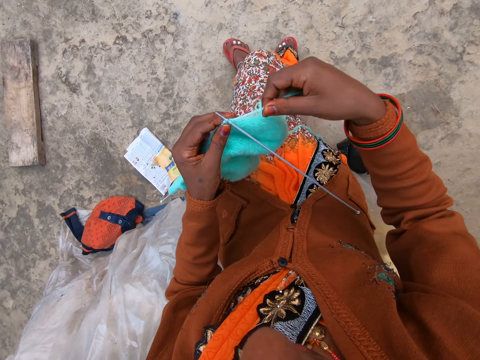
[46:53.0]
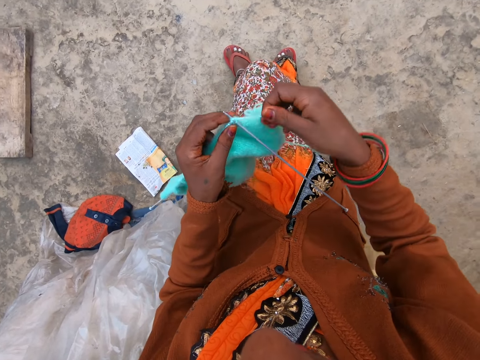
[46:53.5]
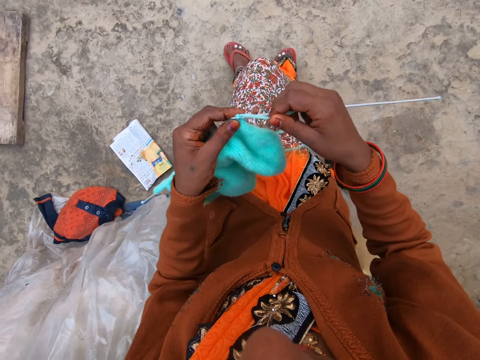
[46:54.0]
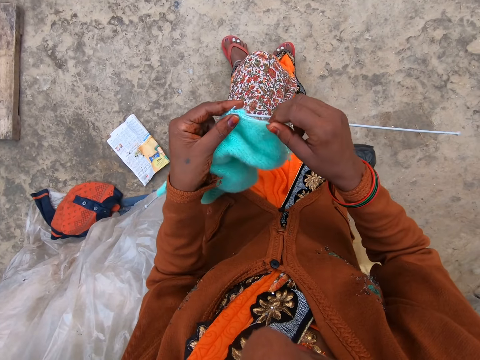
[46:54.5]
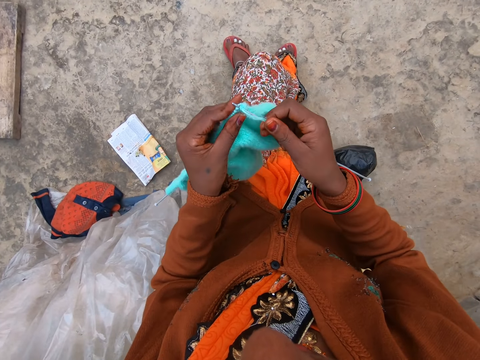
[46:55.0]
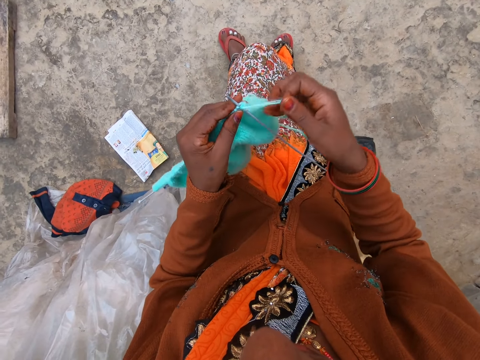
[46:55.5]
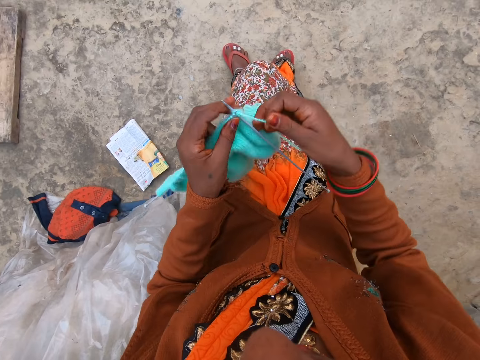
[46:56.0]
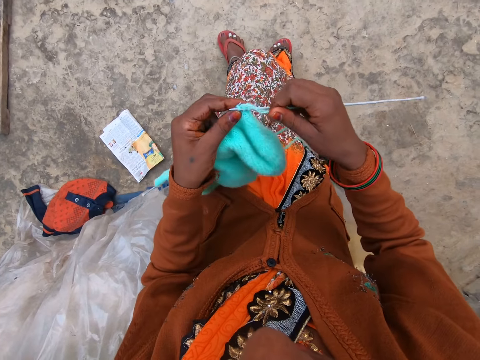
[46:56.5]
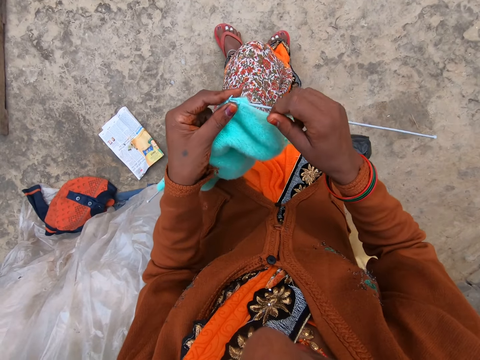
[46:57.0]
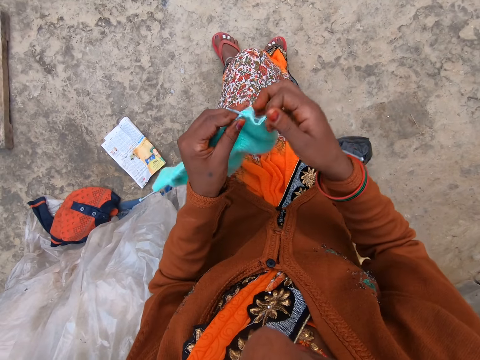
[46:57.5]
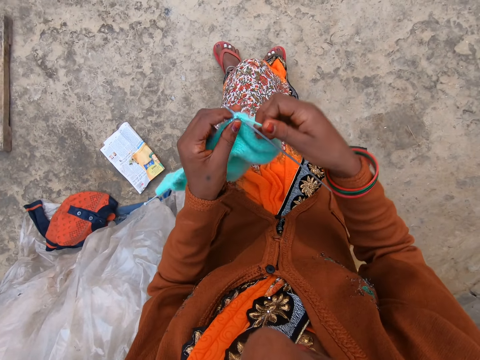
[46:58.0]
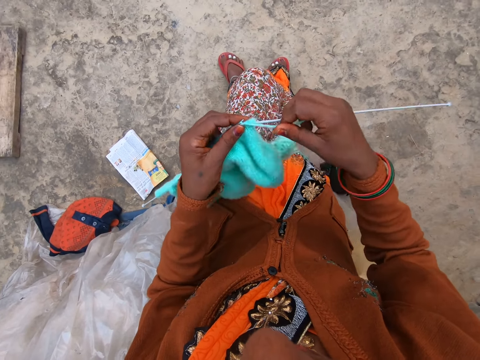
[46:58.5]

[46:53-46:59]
The camera wearer knits.

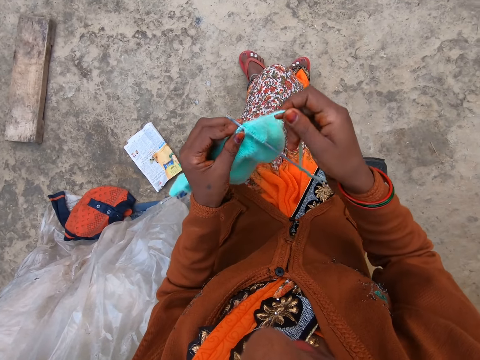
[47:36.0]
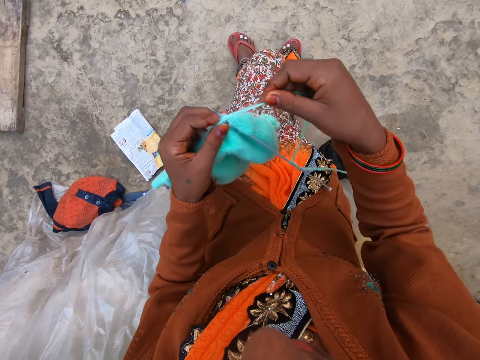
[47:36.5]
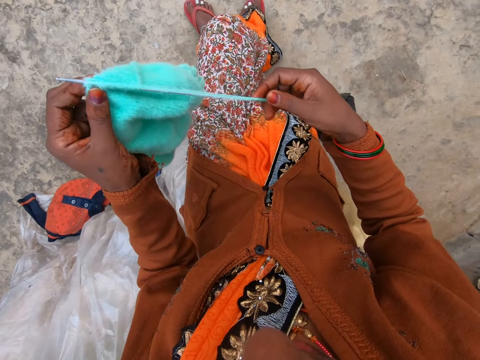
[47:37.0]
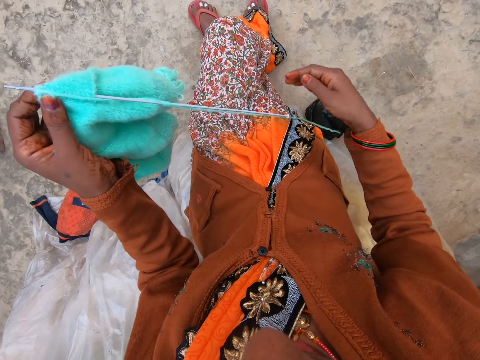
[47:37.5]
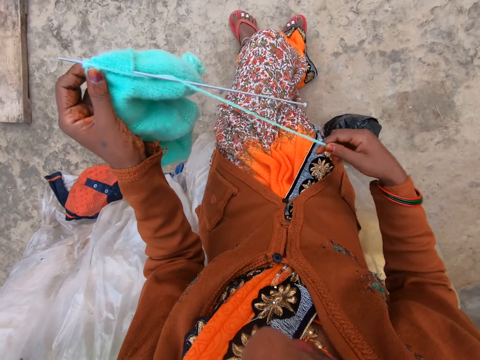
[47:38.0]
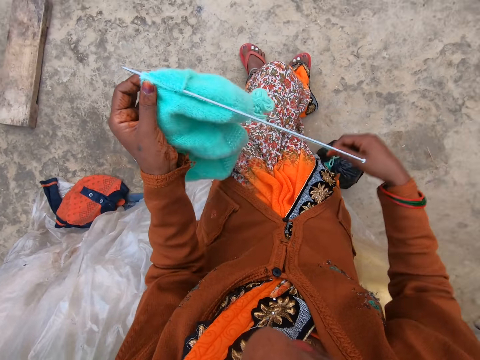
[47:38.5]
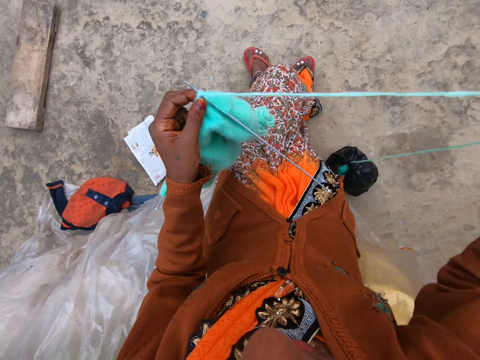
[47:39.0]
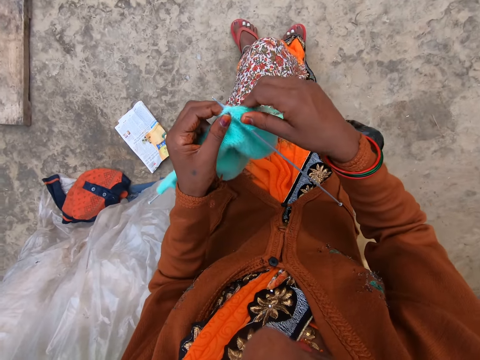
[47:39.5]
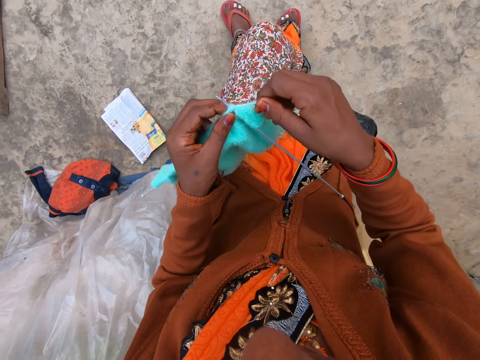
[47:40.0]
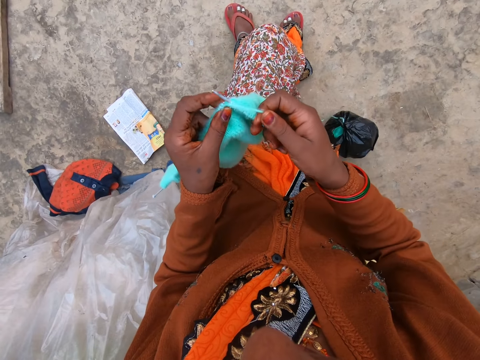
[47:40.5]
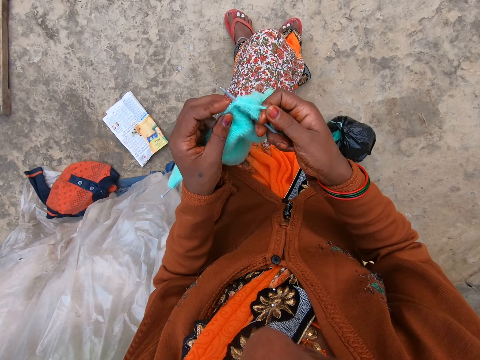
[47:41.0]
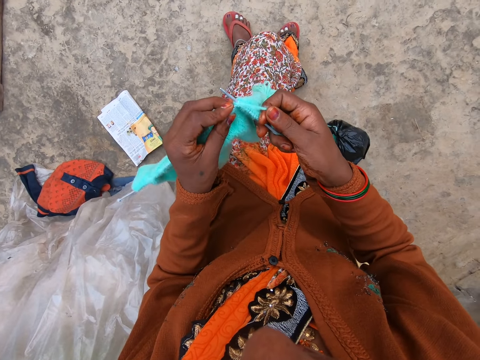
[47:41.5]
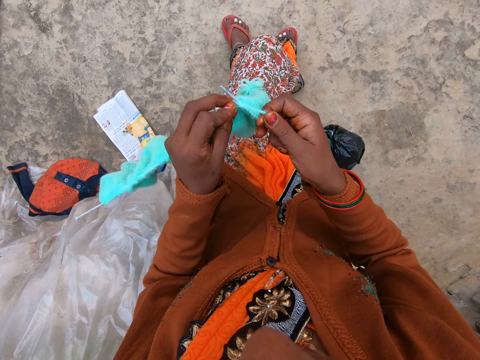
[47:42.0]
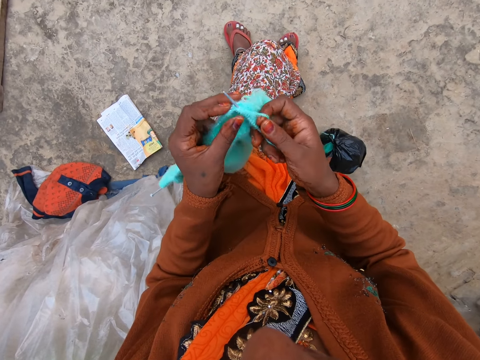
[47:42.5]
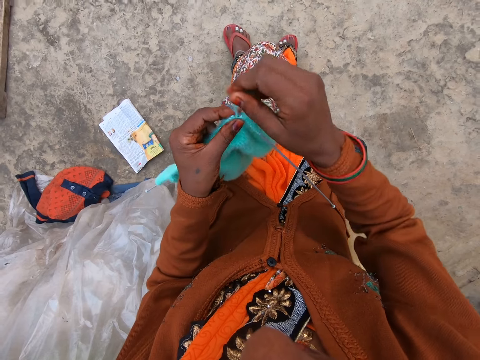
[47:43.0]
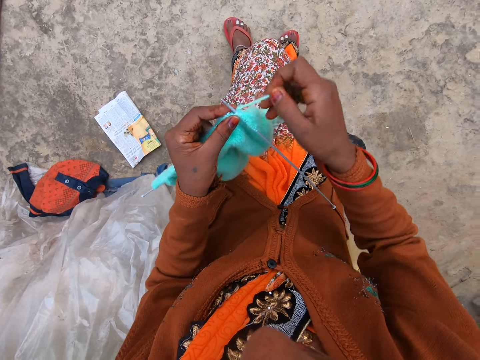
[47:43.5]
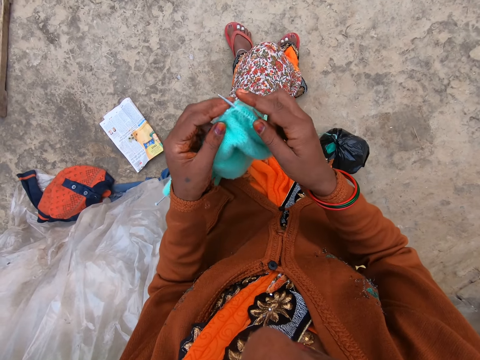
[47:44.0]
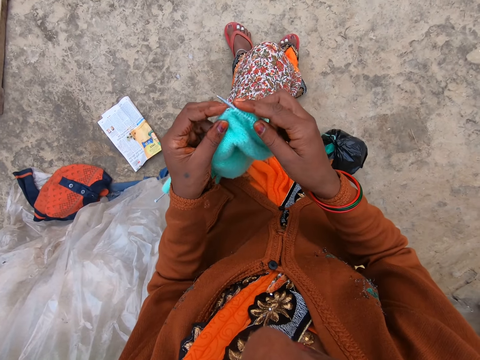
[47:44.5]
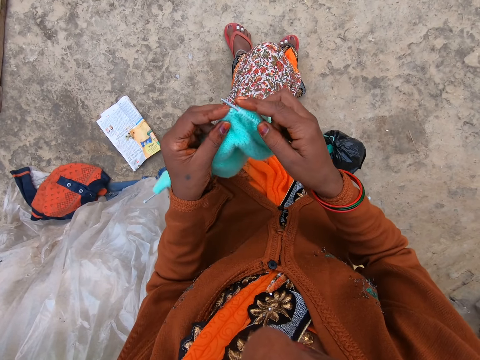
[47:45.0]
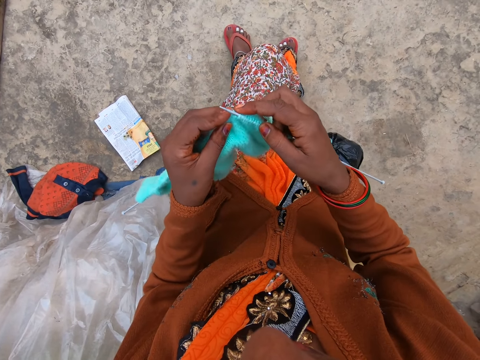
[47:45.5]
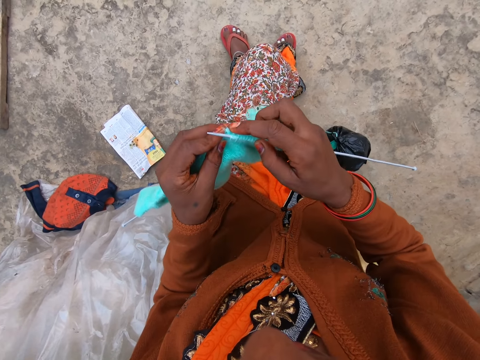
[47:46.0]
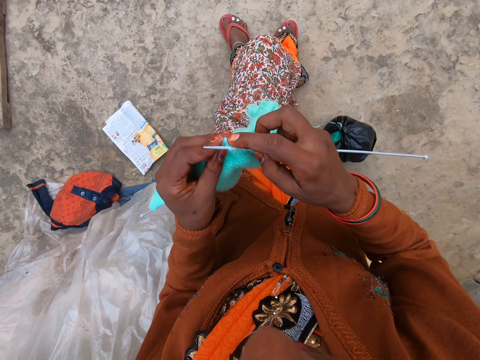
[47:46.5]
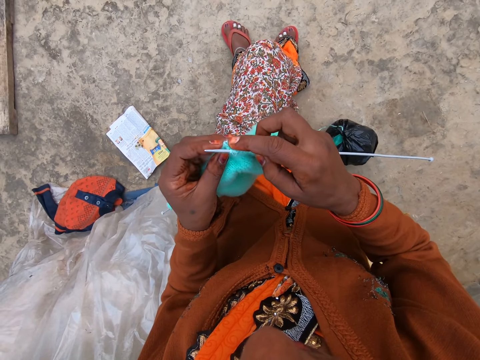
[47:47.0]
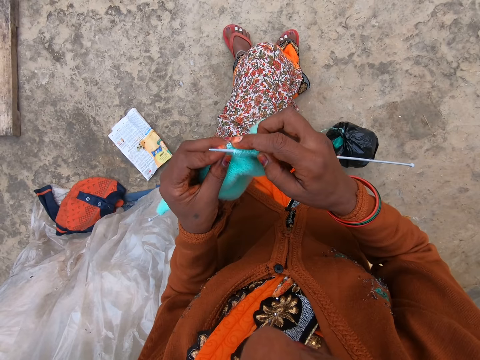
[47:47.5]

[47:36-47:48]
The camera wearer holds the knitted yarn and knitting pins with her left hand. She pulls the string of yarn with her right hand. She knits yarn with two knitting pins in both hands.

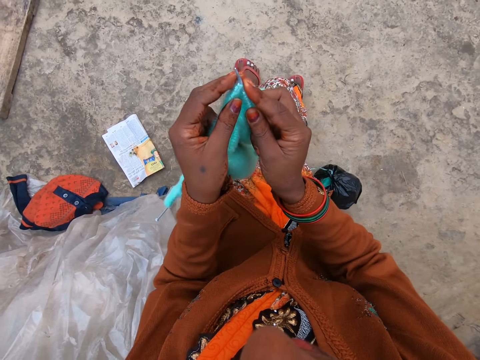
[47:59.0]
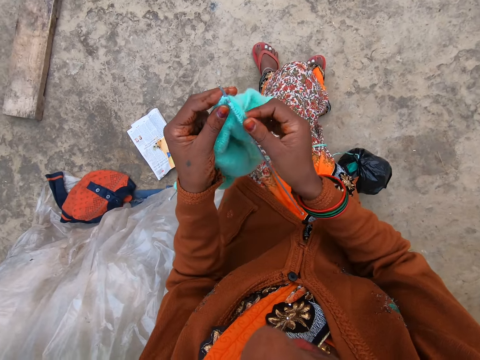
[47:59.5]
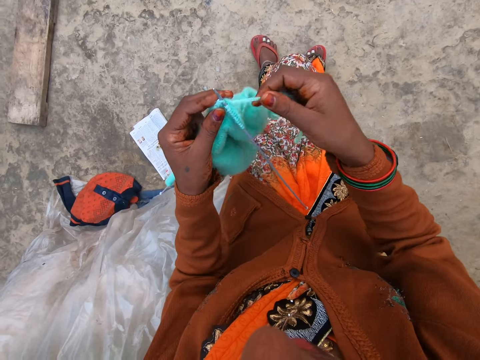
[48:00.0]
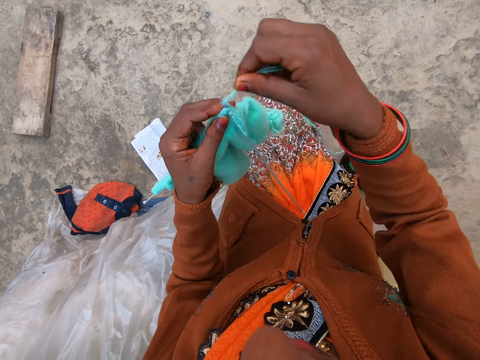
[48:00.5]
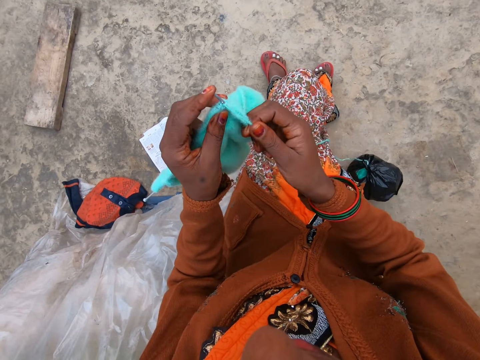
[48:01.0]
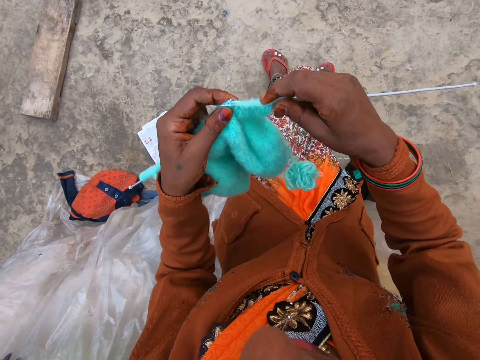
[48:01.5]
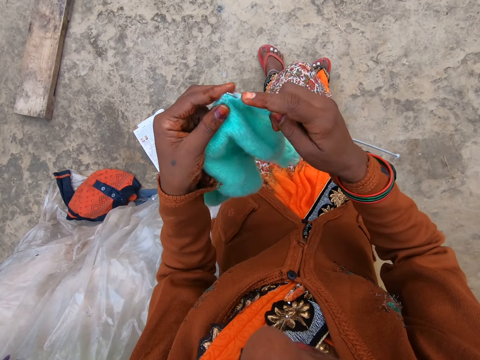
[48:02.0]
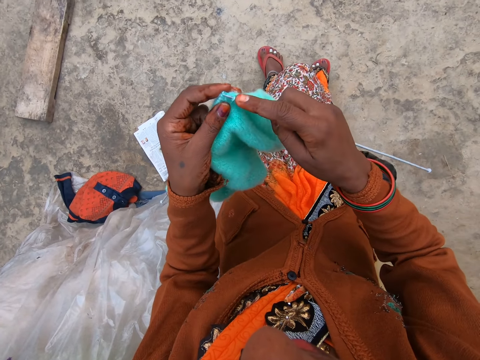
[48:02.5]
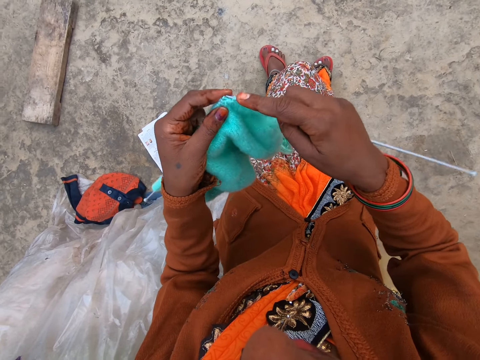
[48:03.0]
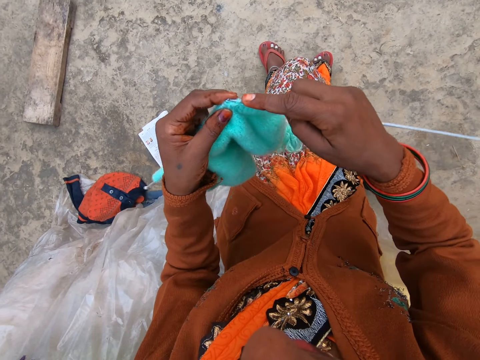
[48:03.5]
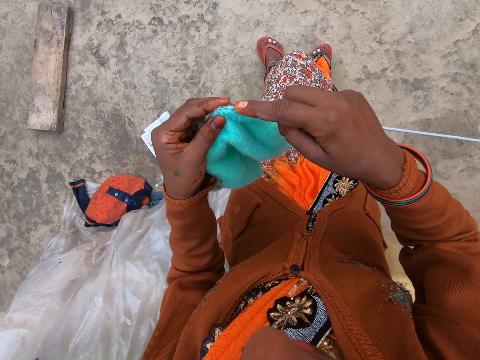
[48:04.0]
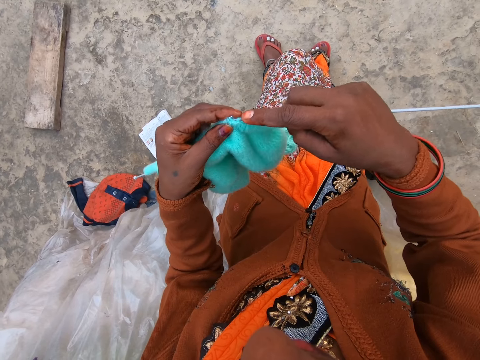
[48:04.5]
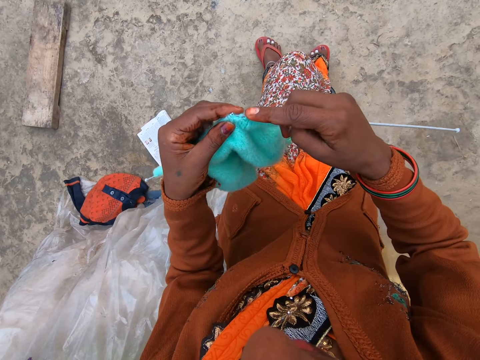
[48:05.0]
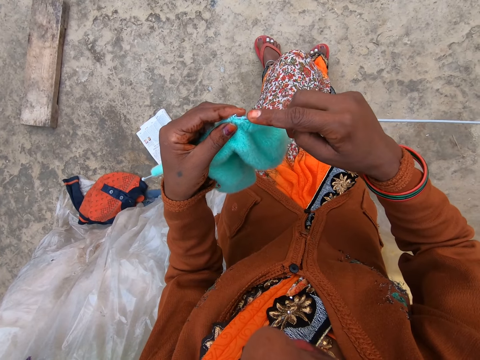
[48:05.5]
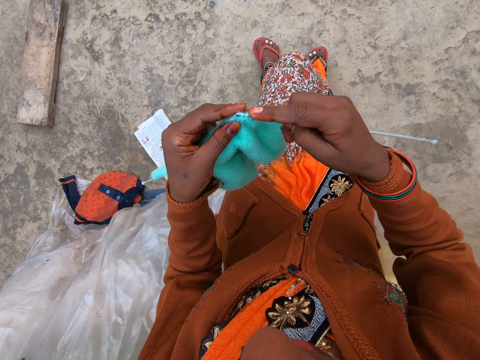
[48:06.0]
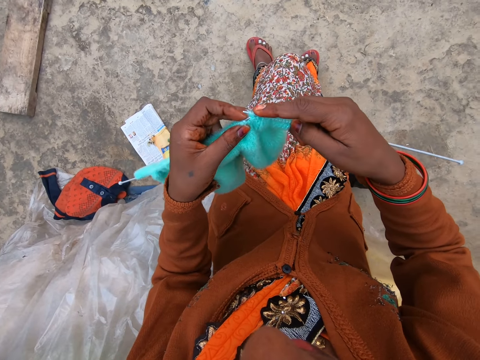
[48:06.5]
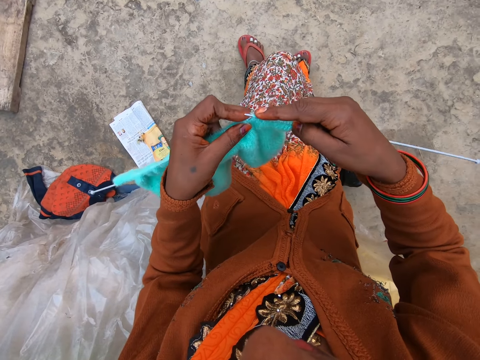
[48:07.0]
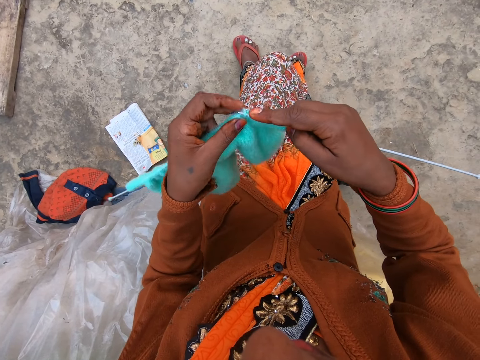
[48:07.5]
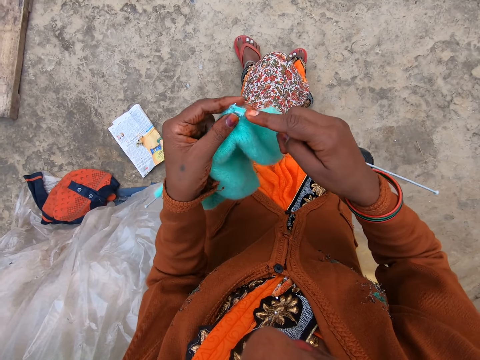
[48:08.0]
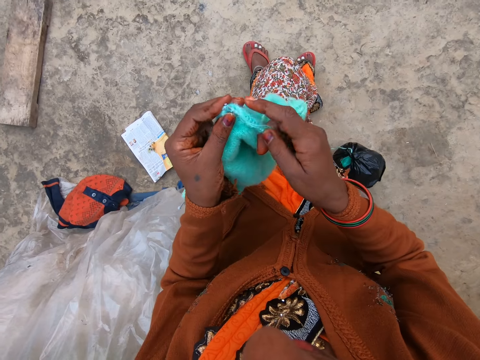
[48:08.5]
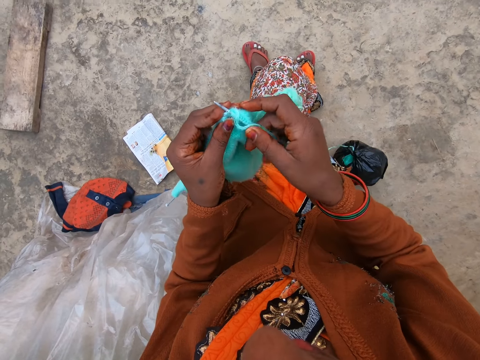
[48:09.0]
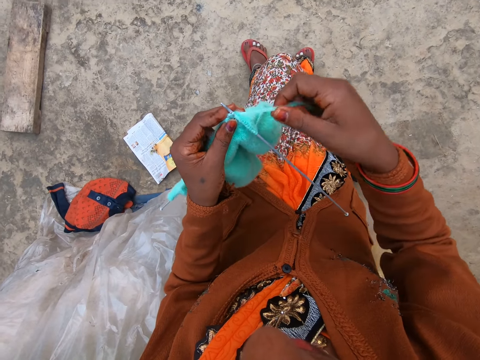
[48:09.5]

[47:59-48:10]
The camera wearer knits.
